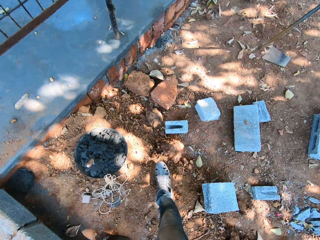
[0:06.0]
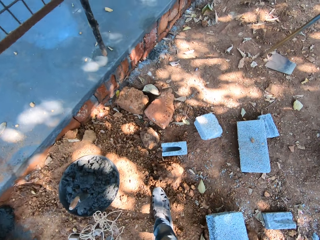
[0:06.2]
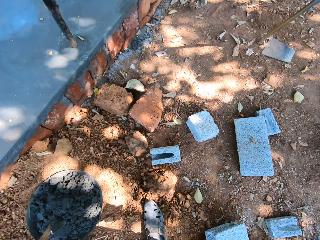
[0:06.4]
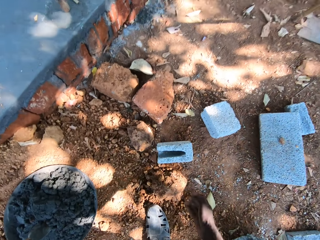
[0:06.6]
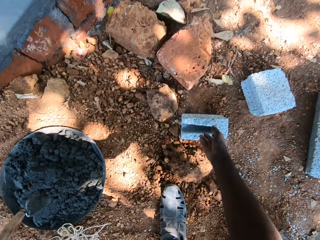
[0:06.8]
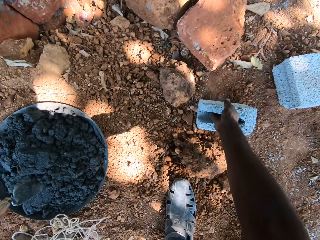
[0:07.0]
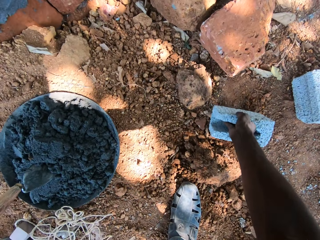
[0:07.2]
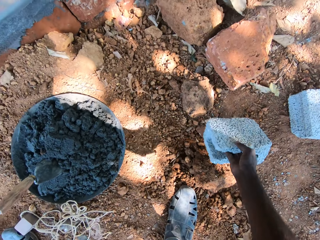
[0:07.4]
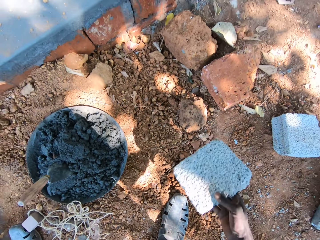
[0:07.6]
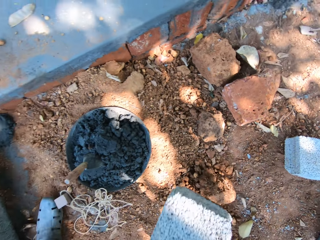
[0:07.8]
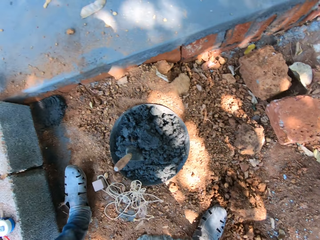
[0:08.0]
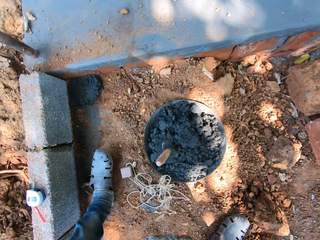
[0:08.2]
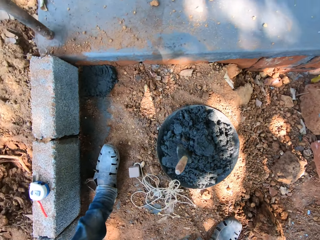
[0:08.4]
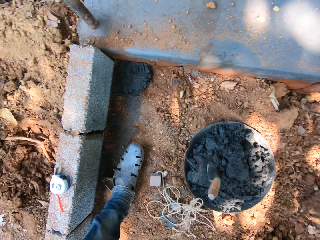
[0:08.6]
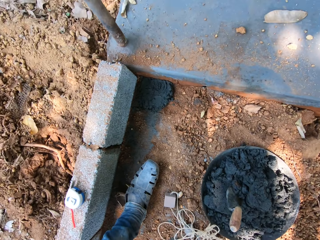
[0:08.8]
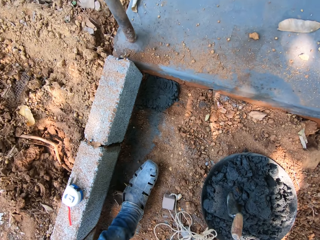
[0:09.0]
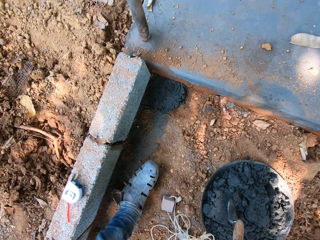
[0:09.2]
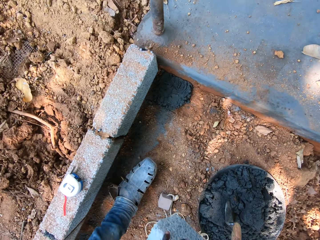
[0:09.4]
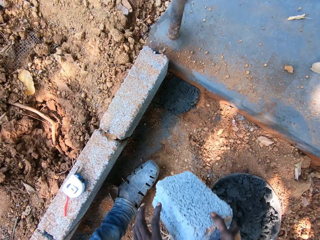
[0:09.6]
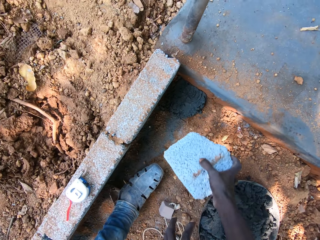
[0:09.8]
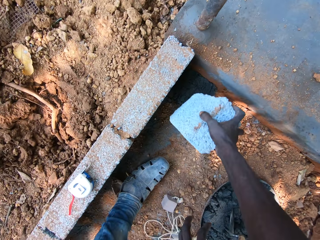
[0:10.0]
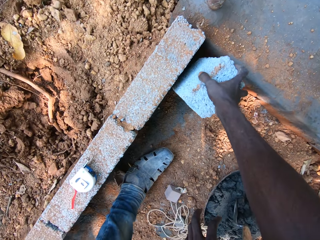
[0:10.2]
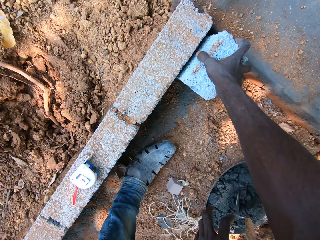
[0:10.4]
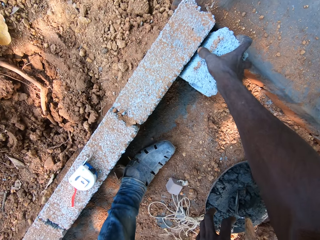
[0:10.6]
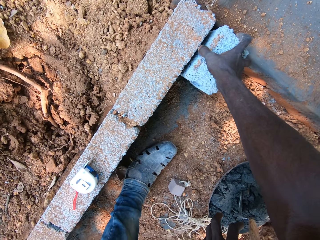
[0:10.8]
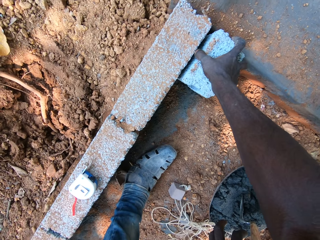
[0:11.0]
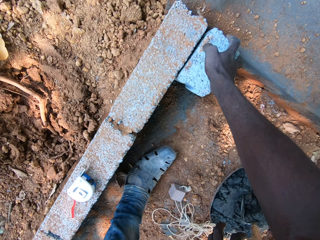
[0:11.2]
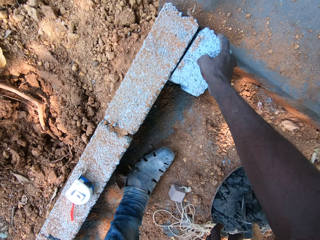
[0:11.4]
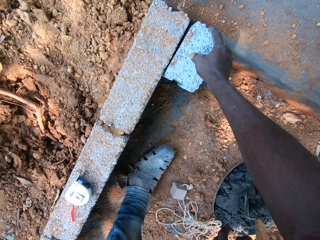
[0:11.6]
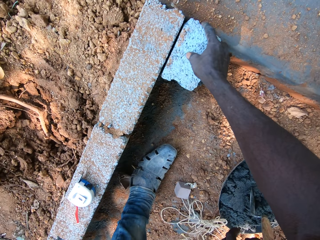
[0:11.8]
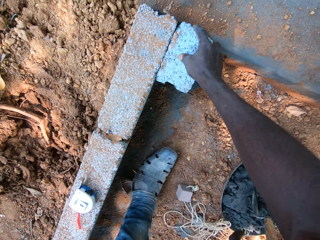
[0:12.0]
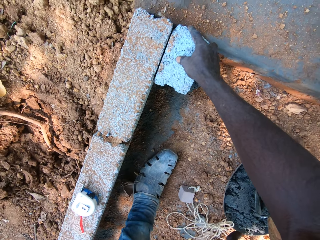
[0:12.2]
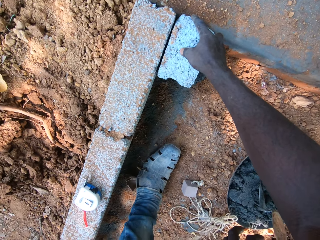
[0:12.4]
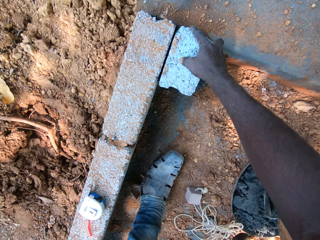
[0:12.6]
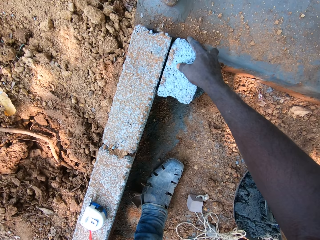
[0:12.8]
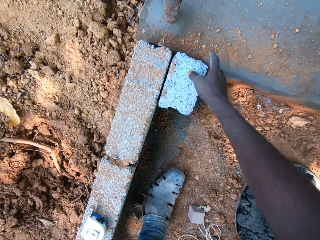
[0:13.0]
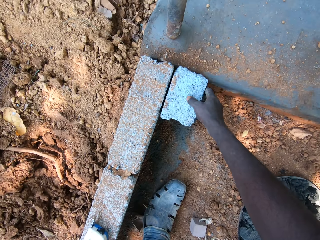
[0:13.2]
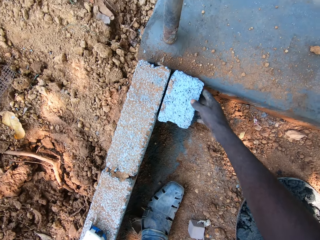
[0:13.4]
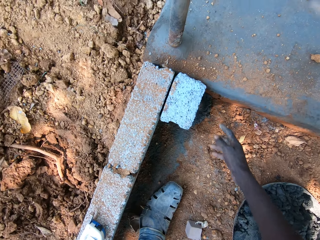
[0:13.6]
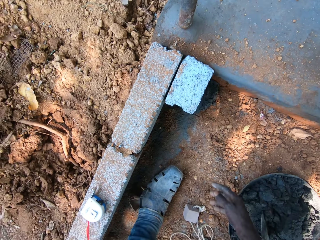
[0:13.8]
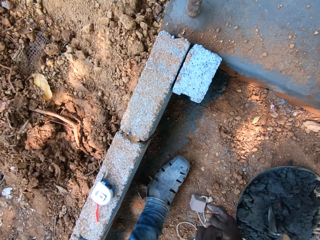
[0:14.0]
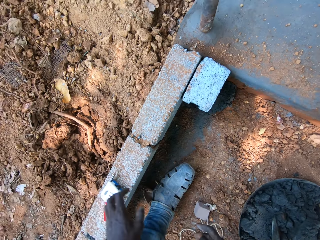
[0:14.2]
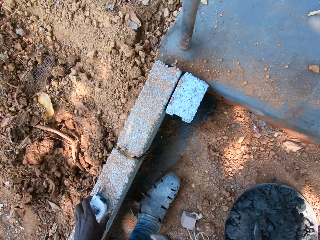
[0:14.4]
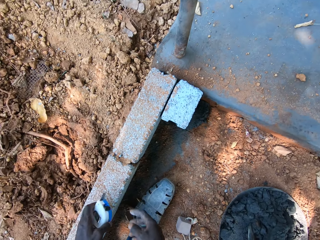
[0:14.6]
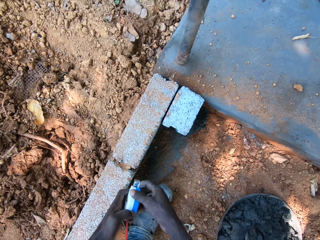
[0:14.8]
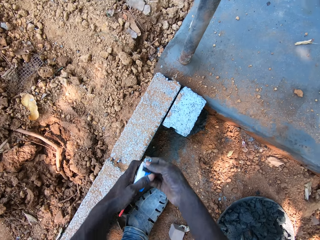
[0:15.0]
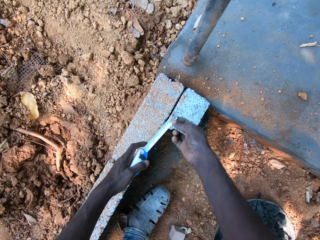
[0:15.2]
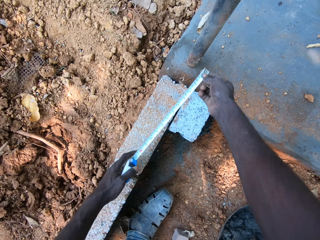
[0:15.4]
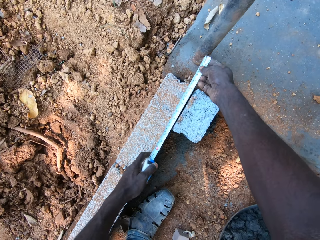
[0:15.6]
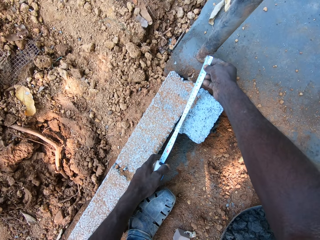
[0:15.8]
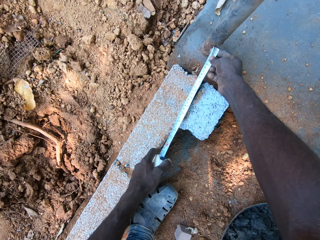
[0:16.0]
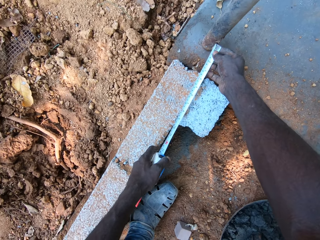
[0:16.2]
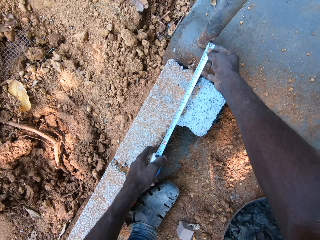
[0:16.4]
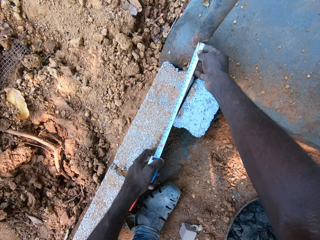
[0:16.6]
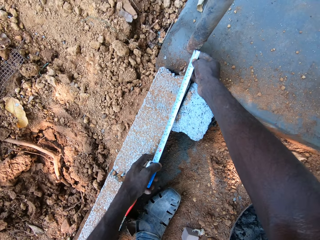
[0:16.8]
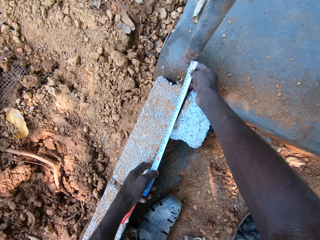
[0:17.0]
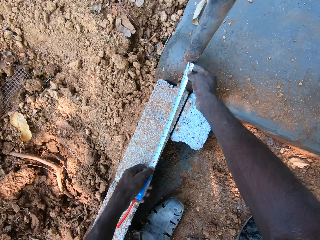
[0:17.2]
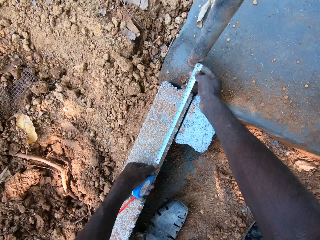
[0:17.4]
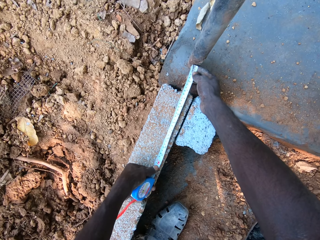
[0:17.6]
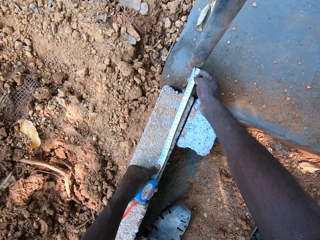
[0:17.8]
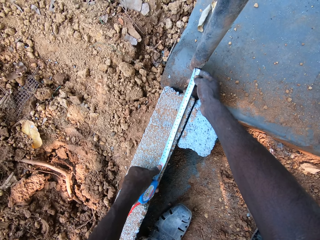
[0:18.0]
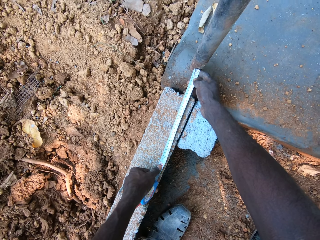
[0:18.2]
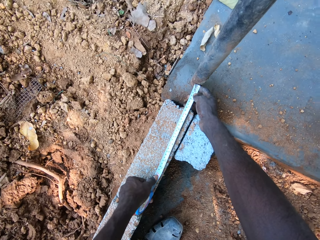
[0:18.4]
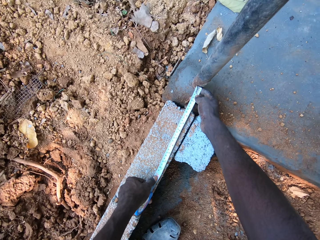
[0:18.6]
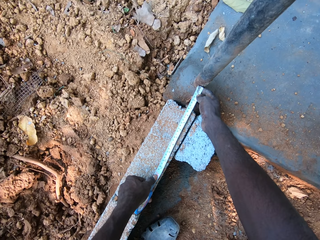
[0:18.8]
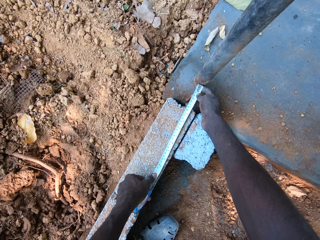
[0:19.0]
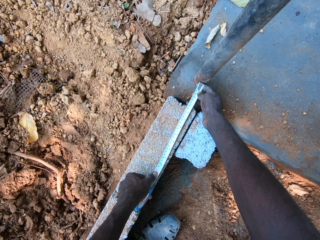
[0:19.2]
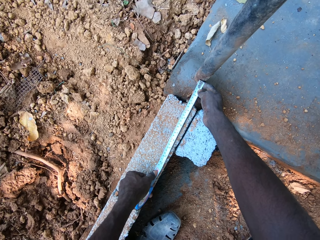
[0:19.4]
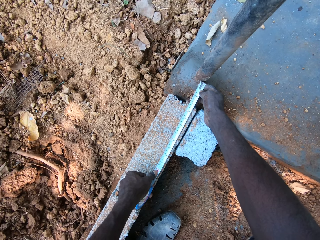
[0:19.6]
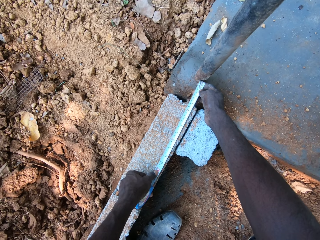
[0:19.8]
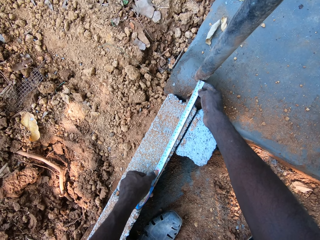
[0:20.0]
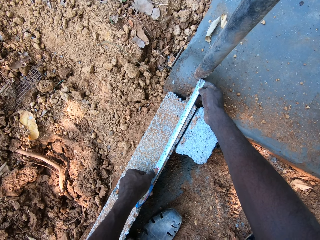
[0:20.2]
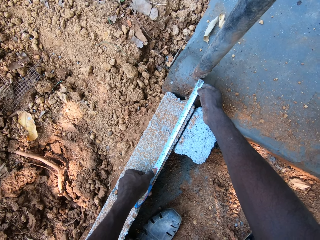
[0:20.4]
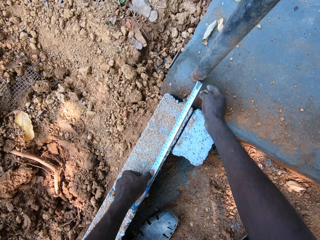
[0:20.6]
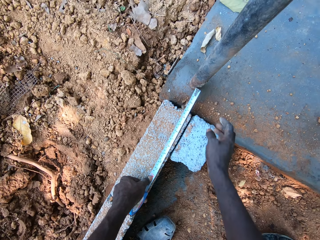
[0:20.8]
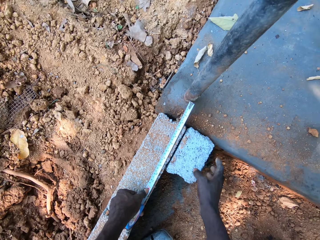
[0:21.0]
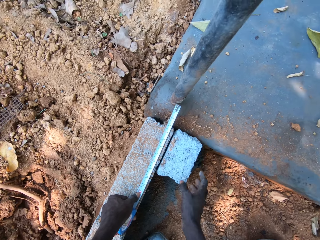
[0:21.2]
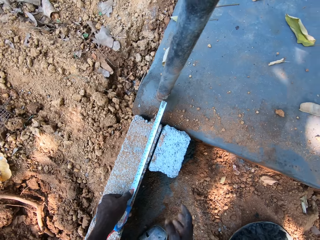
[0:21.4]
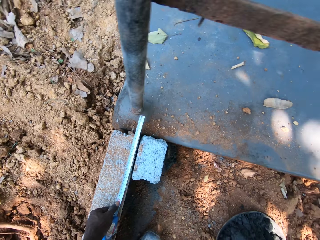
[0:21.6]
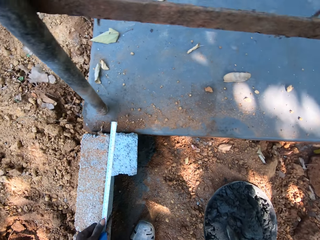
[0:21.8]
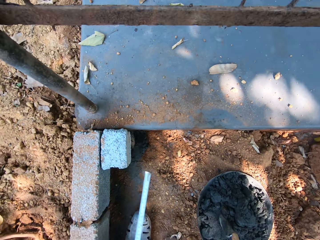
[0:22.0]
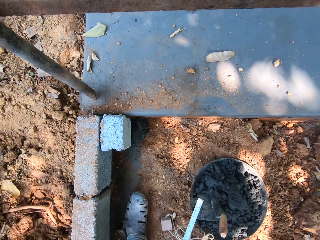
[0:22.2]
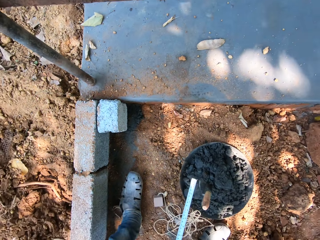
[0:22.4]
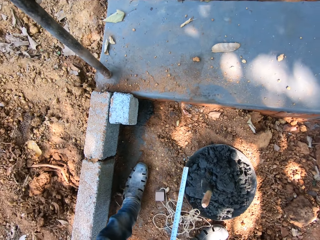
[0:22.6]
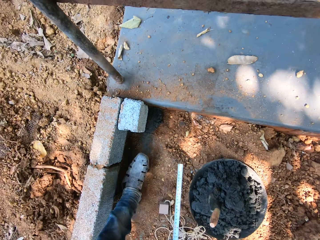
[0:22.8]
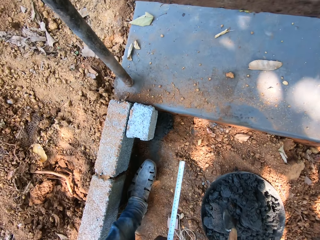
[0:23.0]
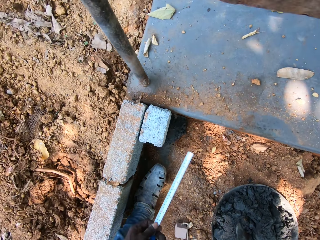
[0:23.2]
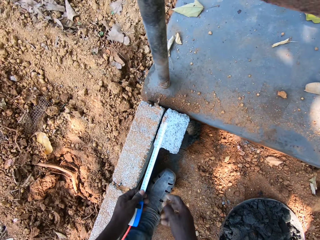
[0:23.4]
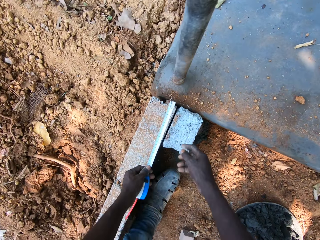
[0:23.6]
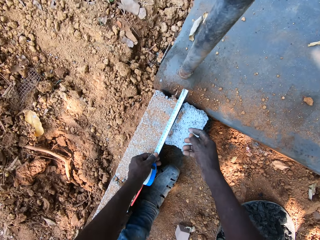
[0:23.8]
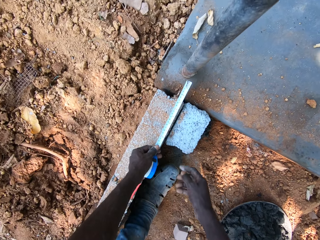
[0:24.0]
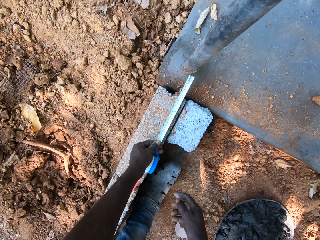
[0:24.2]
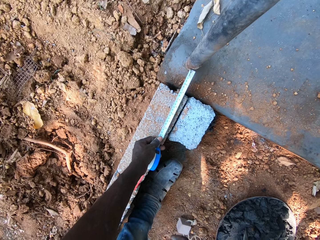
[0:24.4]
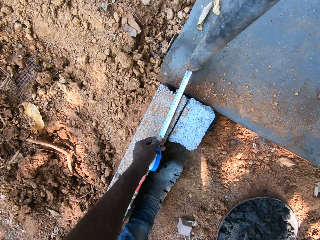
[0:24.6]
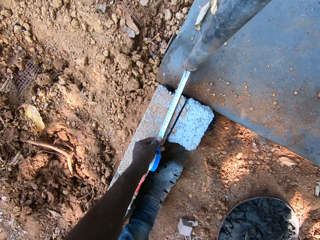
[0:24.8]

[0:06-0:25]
The camera wearer picks a brick or block from the ground with his right hand. He places the brick in his right hand against the brick on the floor. He picks a measuring tape from the brick with his left hand. He draws out the measuring tape in his left hand with his right hand. He measures the brick with the measuring tape in his hands. He measures the block.

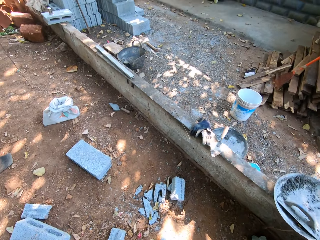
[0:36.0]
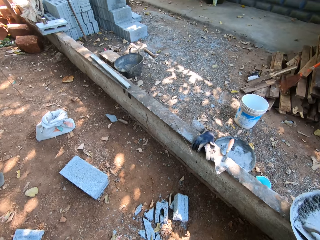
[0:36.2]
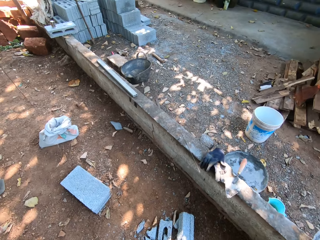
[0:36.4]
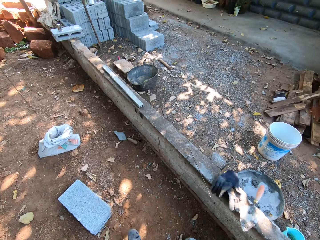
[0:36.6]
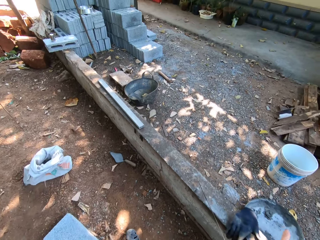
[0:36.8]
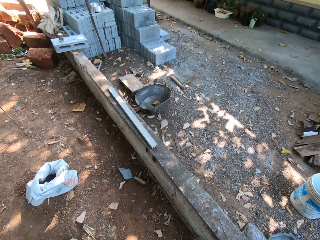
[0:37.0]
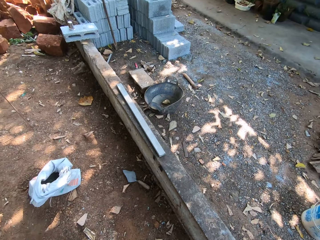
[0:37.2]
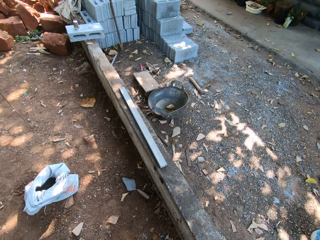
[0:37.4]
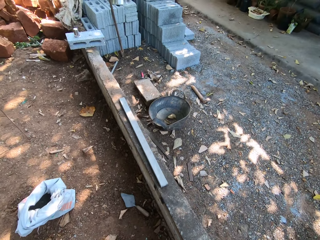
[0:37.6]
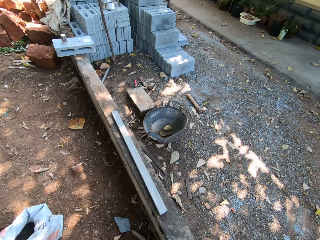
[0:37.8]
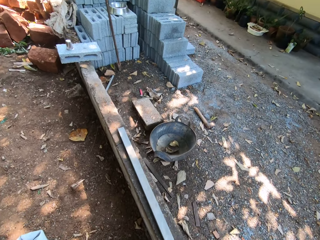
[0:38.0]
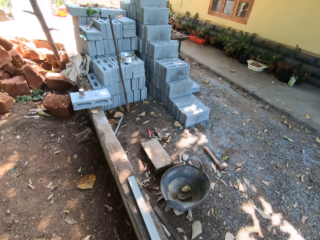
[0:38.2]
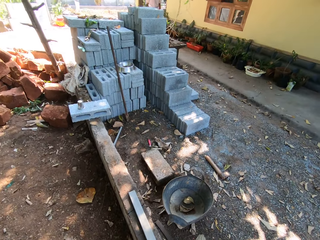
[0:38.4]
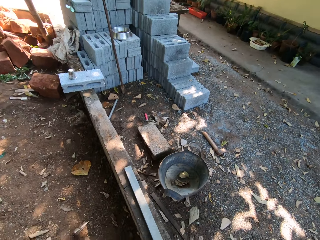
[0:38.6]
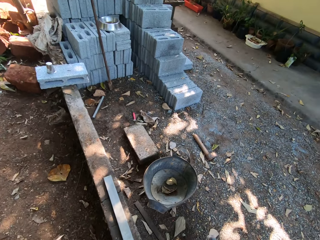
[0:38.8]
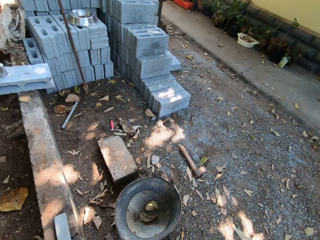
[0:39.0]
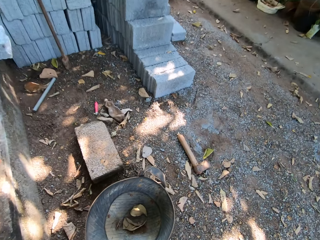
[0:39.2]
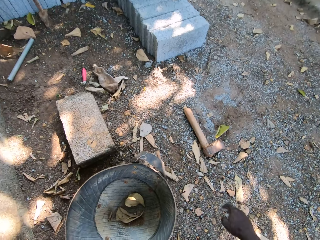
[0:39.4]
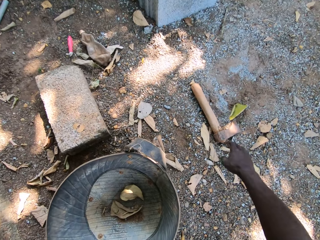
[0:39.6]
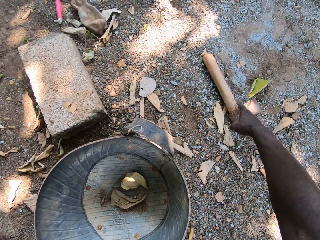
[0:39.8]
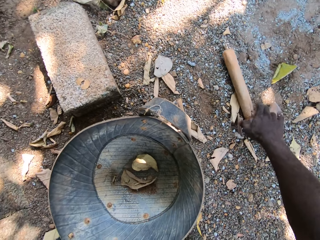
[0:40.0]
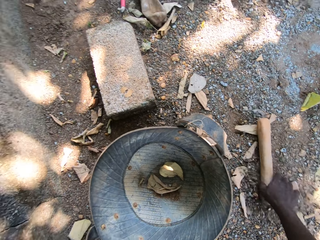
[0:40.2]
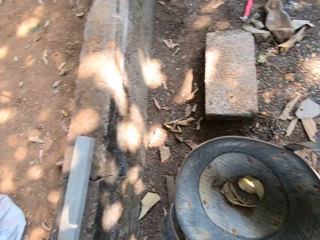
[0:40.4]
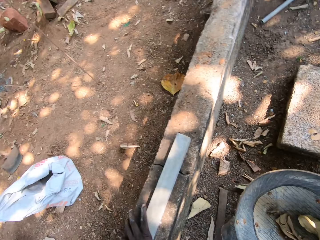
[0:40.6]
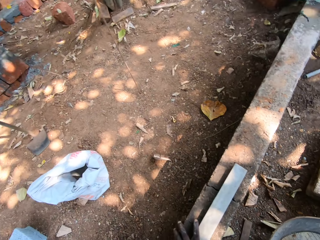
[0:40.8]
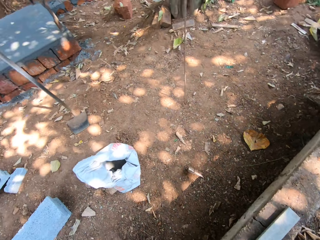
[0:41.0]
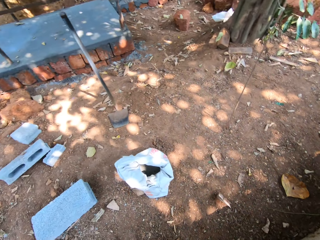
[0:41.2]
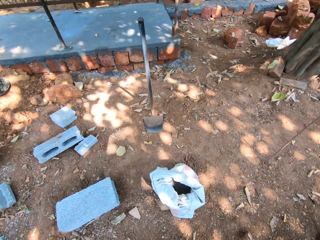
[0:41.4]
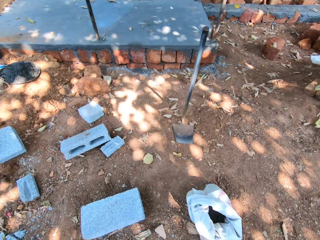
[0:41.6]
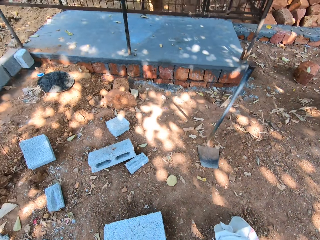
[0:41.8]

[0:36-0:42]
The camera wearer walks around the construction site. He picks an axe from the ground with his right hand.
